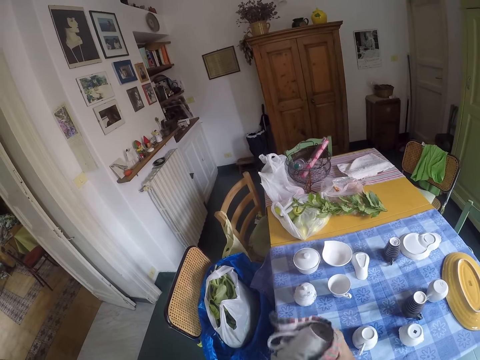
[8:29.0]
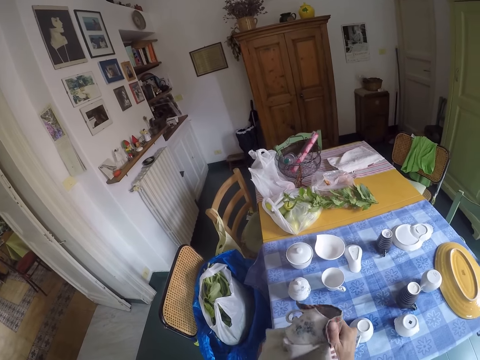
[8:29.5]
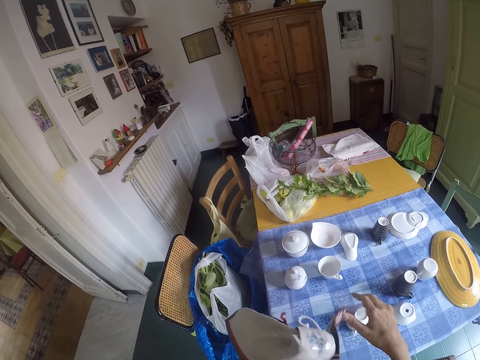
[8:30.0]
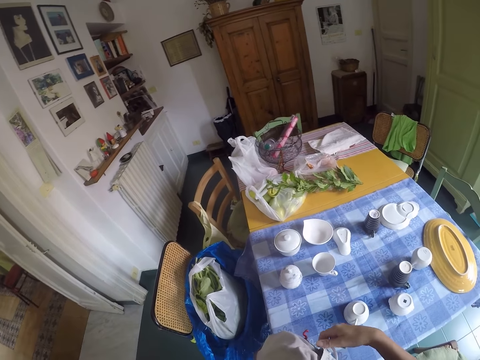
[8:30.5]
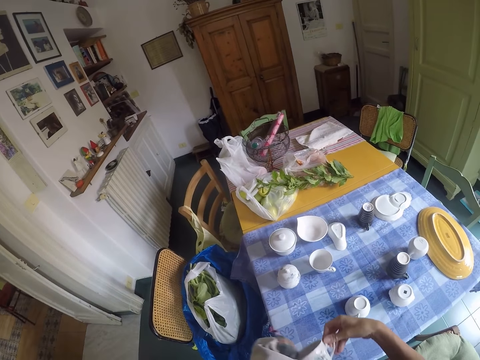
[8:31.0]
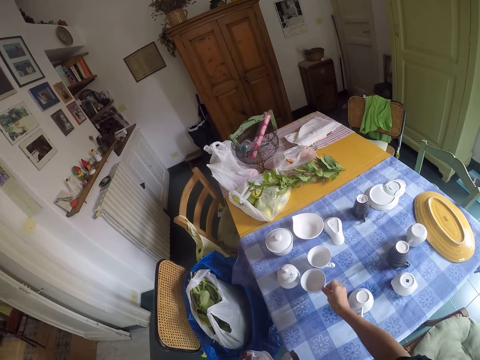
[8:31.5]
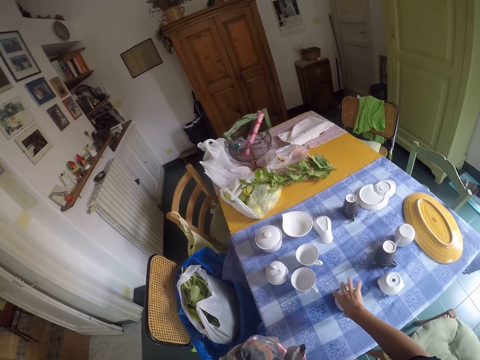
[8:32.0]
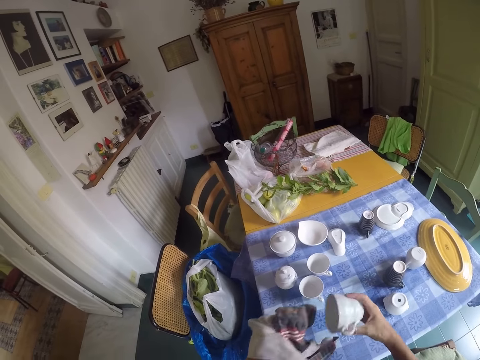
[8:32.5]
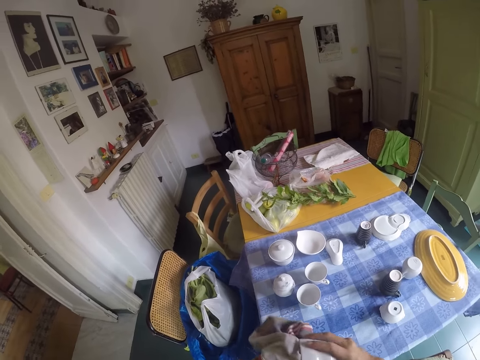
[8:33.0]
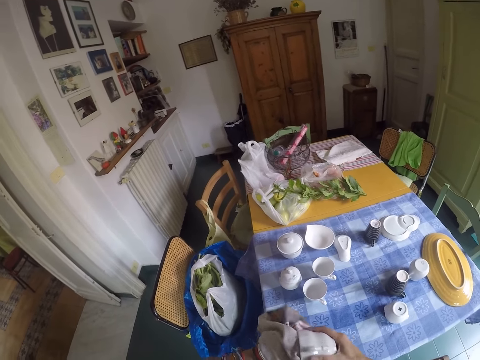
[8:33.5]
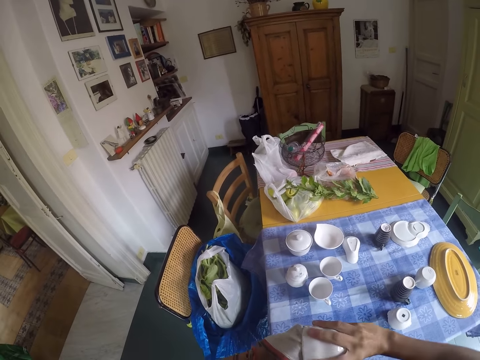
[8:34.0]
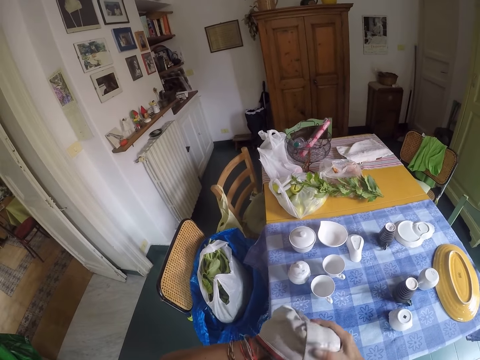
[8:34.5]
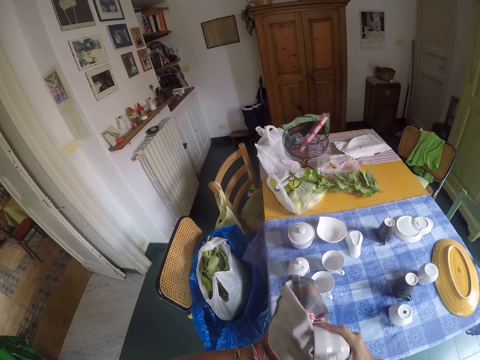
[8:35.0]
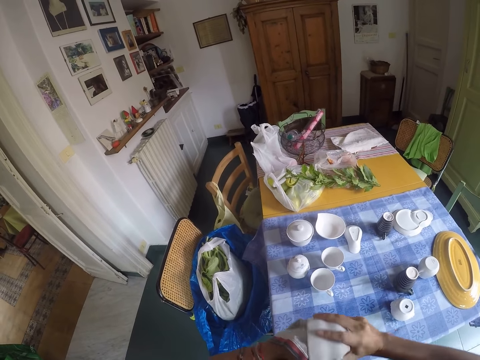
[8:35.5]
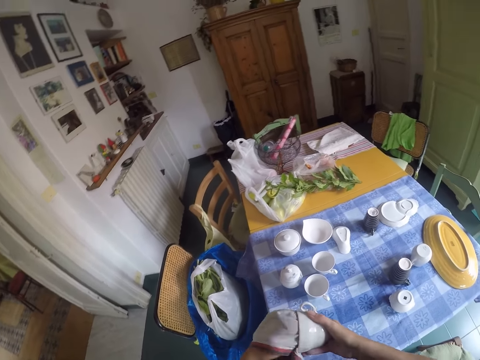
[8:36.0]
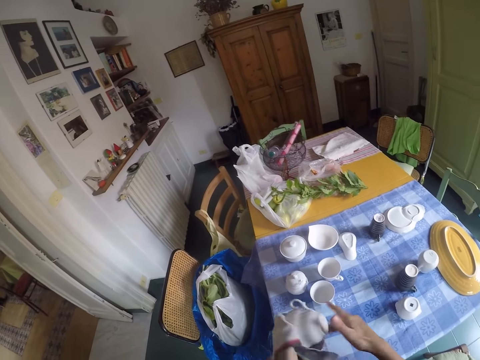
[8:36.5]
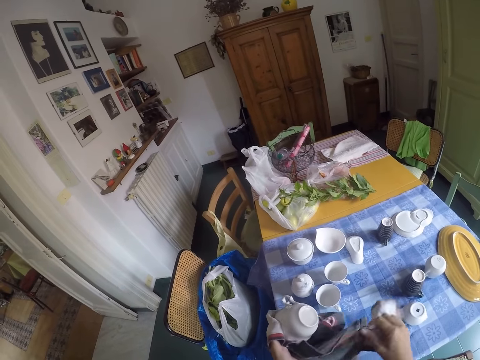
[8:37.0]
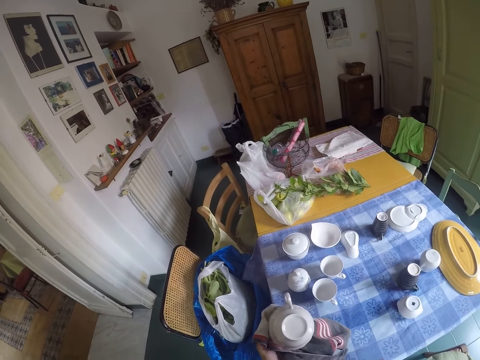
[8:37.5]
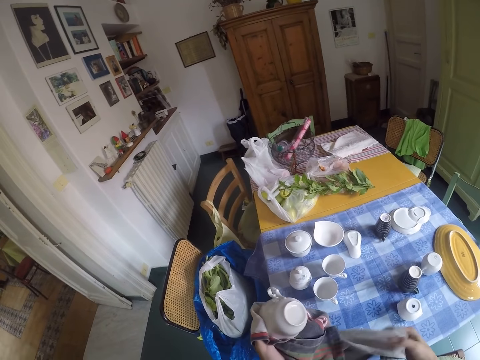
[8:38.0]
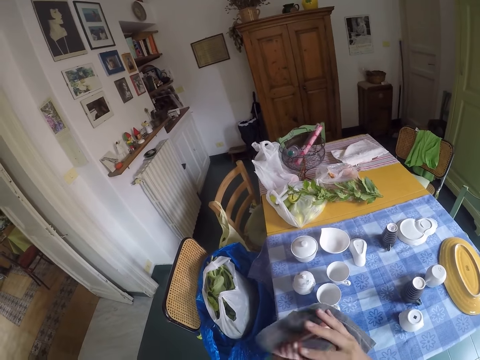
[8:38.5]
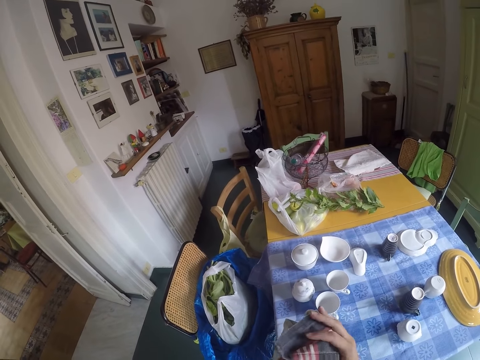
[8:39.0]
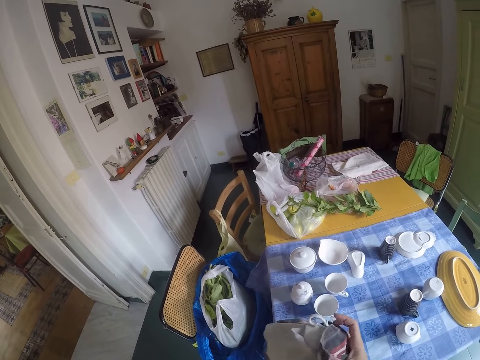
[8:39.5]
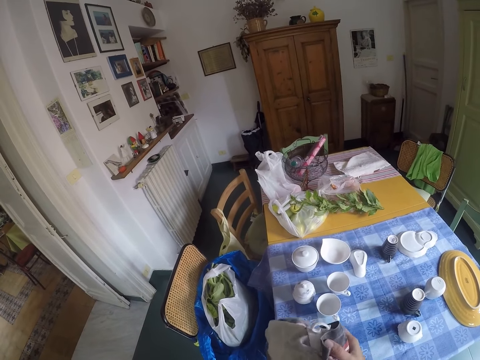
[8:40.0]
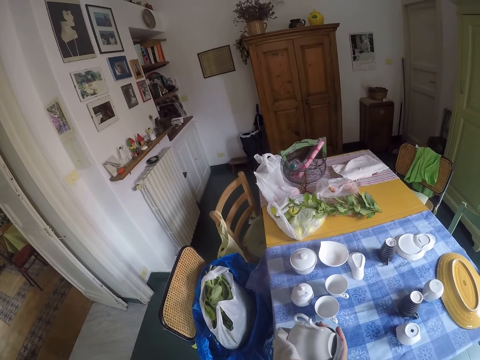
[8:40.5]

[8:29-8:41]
The camera wearer puts the cup on the table. They take another cup. They wipe the cup.

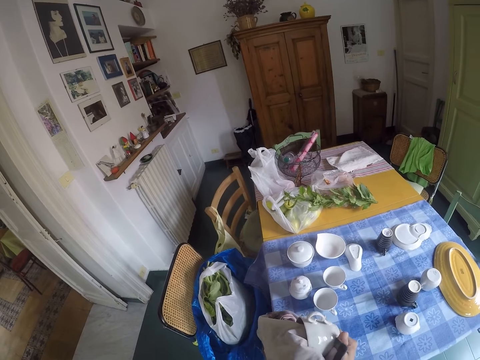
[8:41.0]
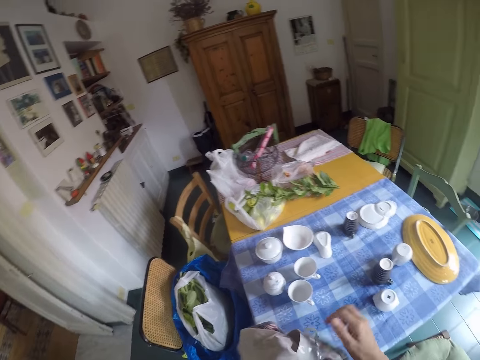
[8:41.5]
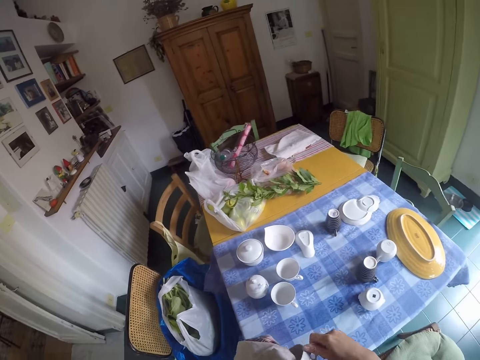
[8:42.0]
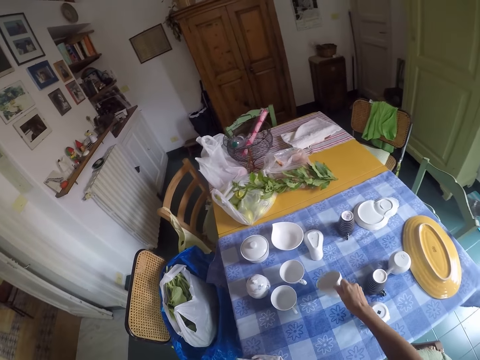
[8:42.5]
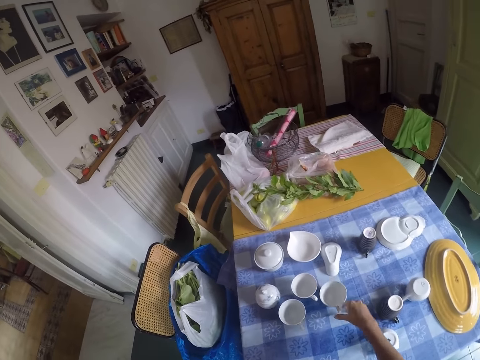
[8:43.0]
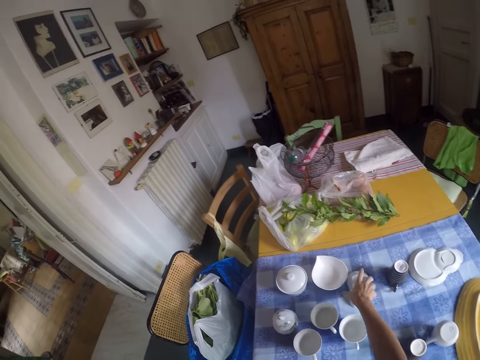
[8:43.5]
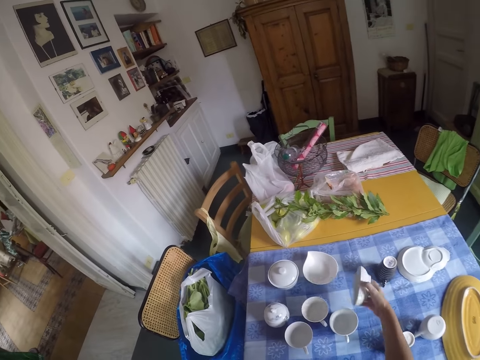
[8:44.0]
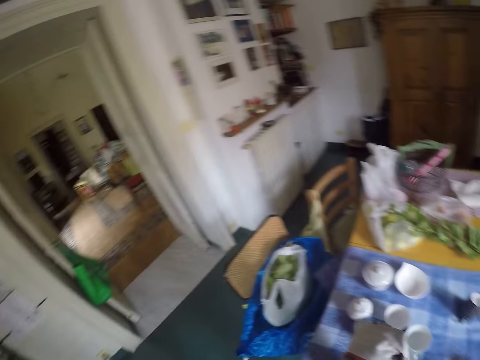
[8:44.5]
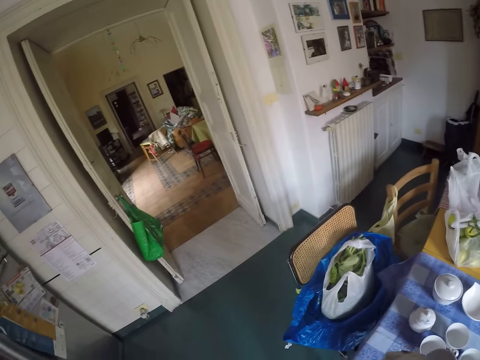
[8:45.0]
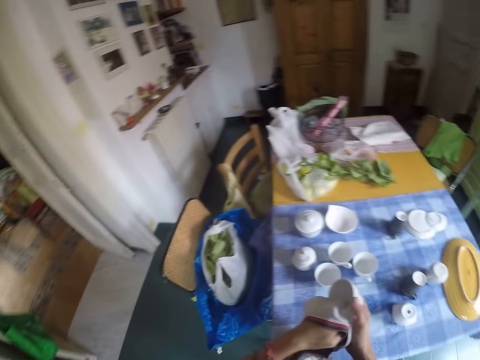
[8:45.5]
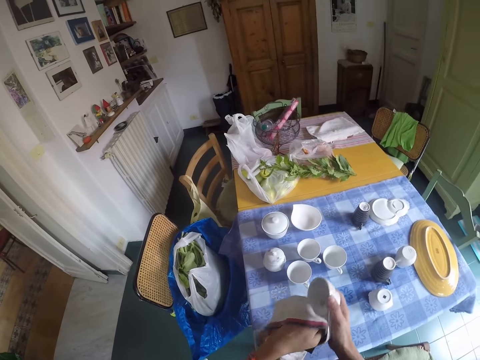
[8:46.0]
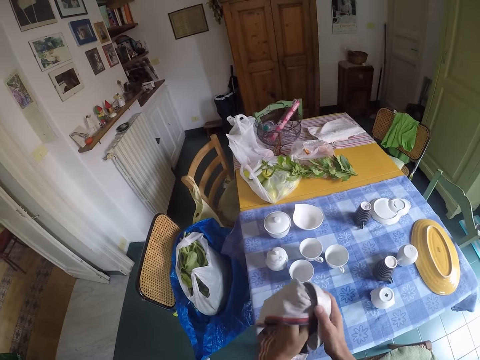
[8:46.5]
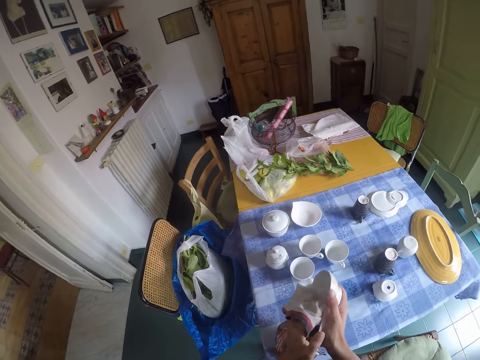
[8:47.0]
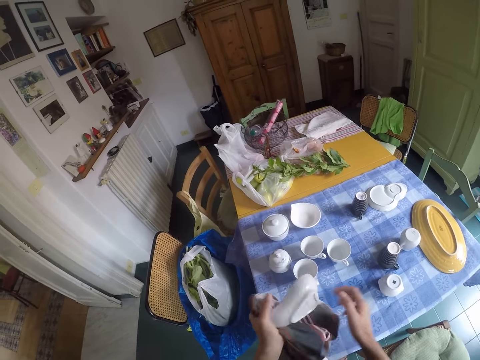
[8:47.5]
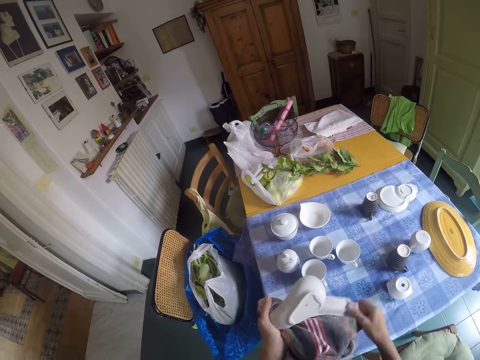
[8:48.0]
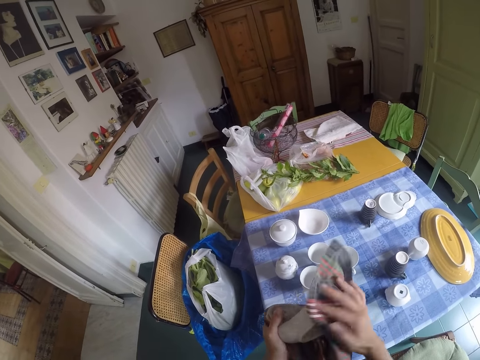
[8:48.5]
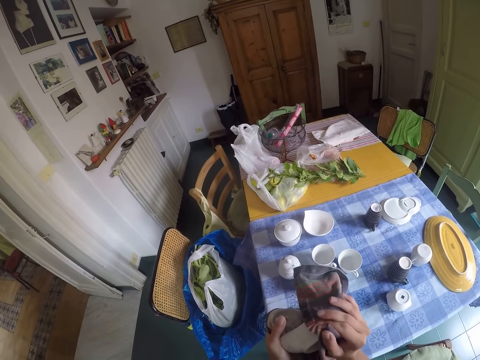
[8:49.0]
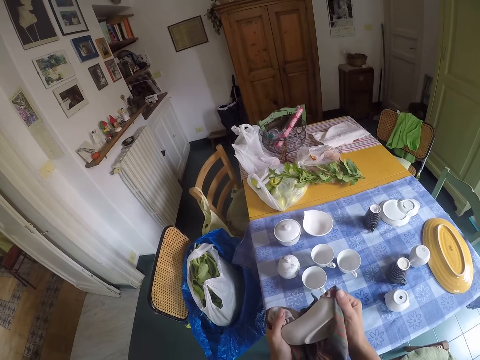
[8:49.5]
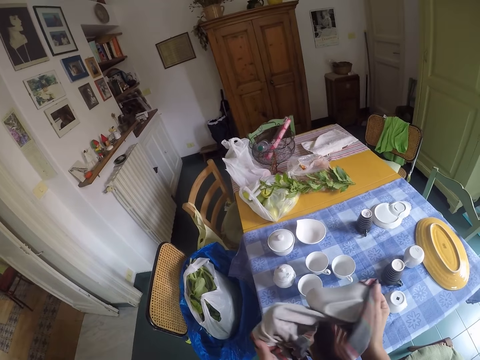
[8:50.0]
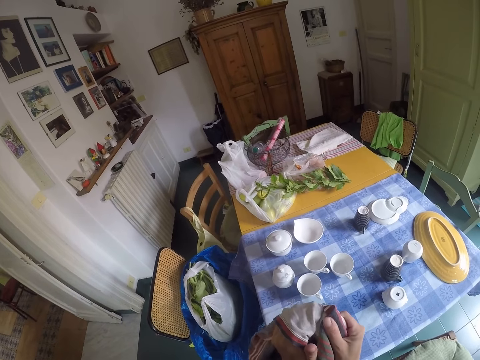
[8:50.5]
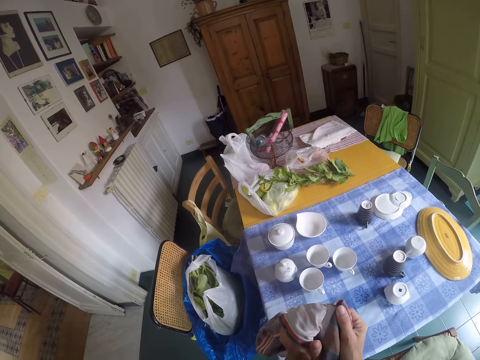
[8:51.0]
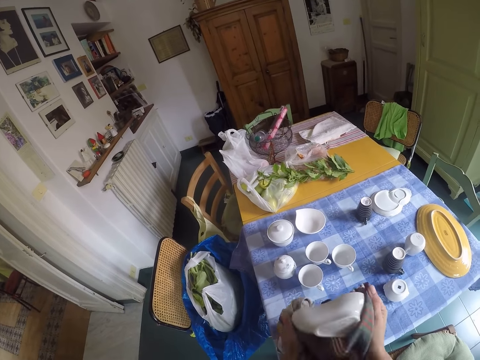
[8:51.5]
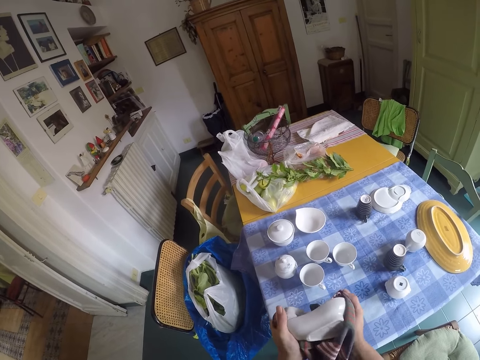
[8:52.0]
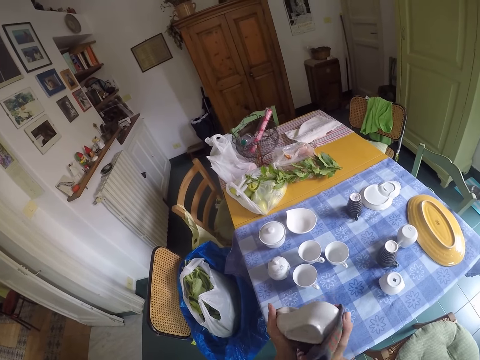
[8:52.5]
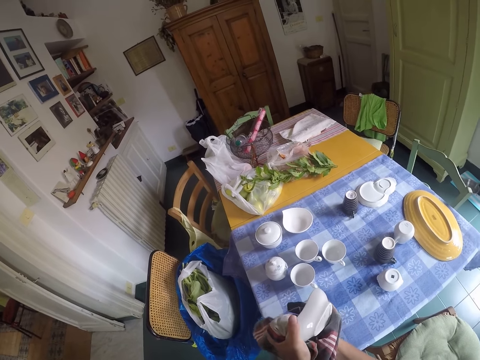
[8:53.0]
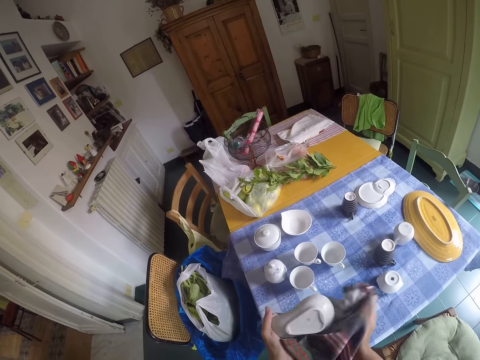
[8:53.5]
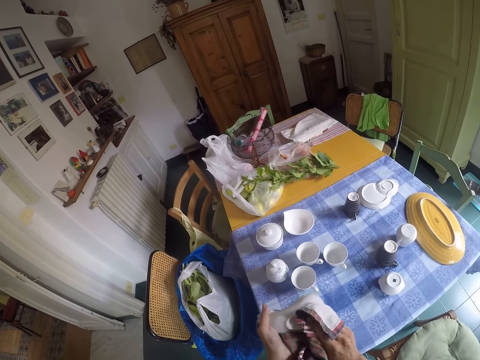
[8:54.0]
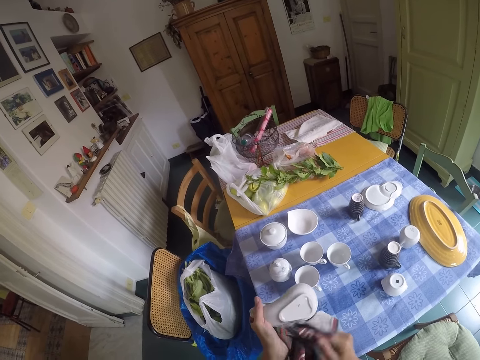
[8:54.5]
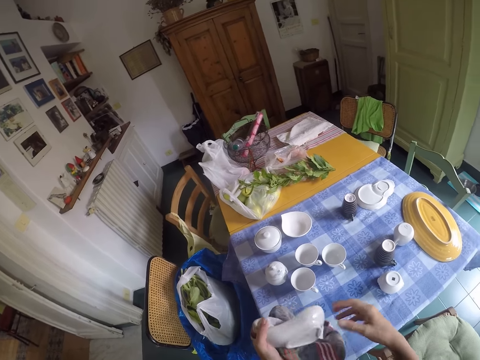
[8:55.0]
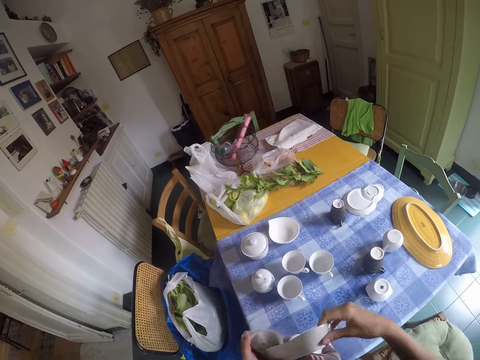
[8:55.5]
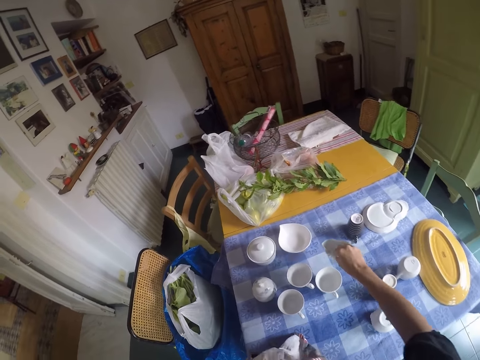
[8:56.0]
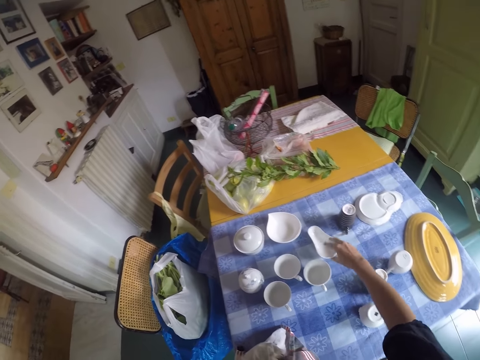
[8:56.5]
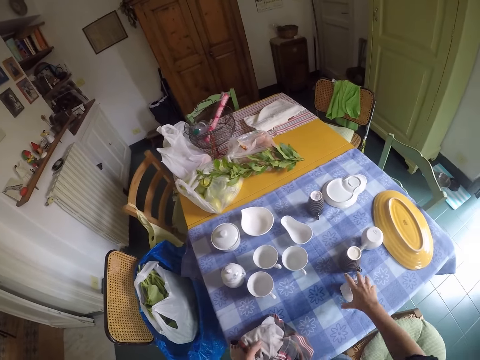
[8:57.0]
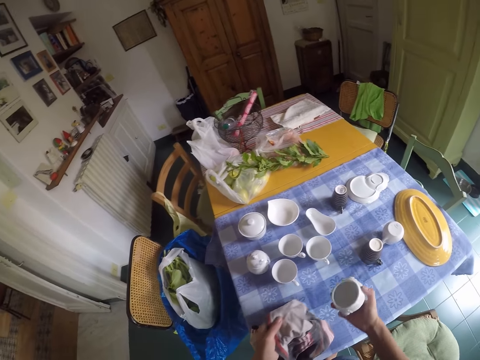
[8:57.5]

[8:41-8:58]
The camera wearer puts the cup on the table. They take a soup bowl. They wipe the soup bowl. They put the soup bowl on the table.
